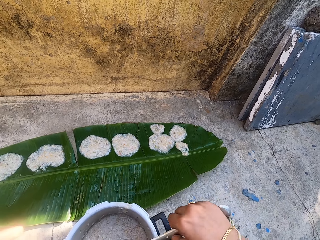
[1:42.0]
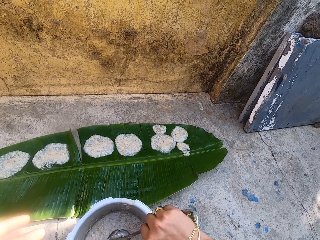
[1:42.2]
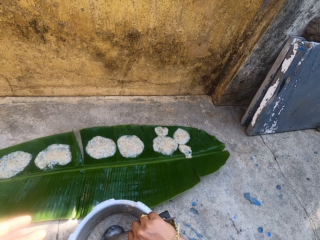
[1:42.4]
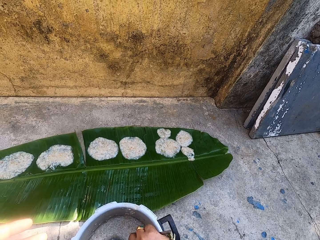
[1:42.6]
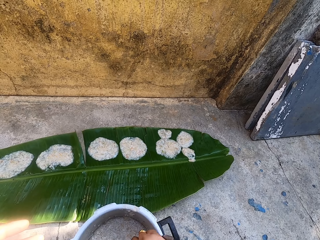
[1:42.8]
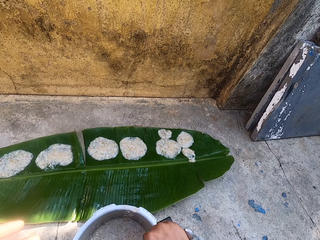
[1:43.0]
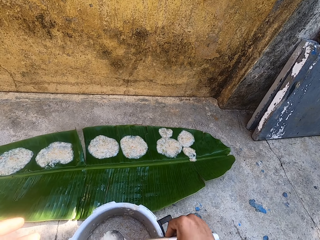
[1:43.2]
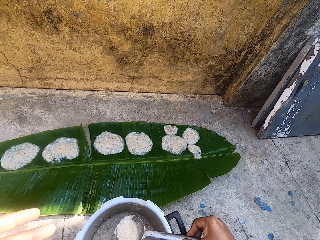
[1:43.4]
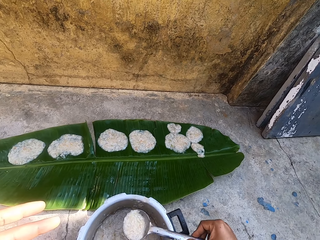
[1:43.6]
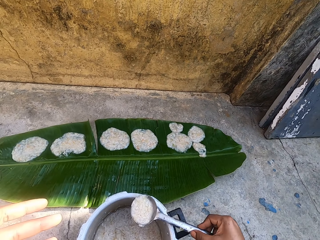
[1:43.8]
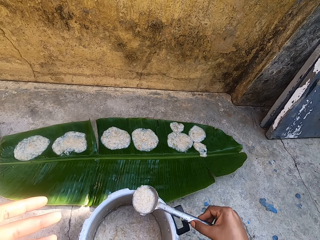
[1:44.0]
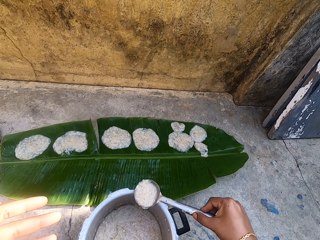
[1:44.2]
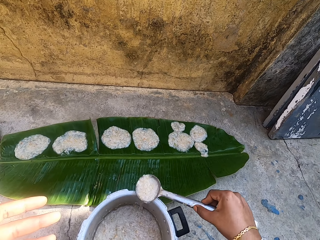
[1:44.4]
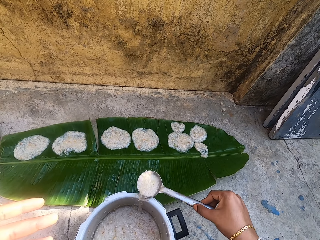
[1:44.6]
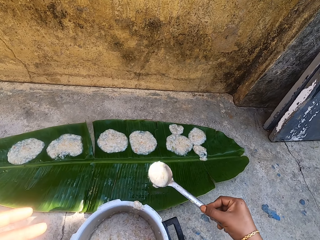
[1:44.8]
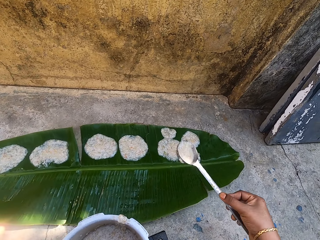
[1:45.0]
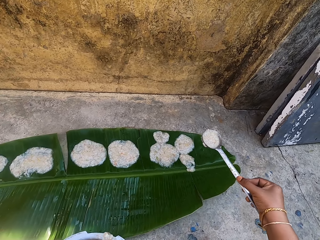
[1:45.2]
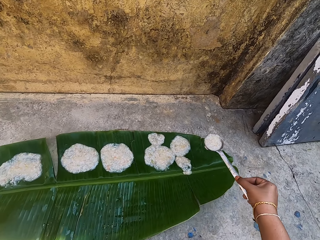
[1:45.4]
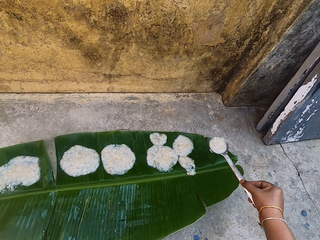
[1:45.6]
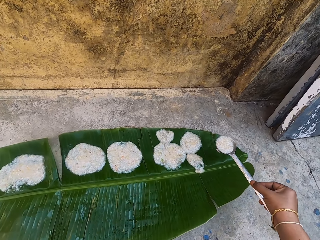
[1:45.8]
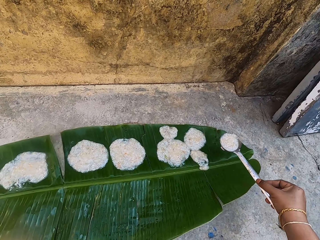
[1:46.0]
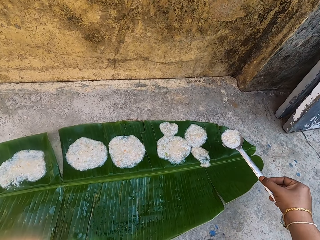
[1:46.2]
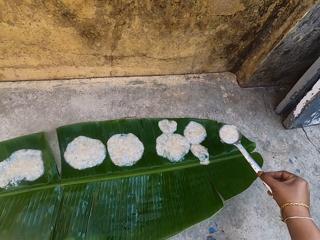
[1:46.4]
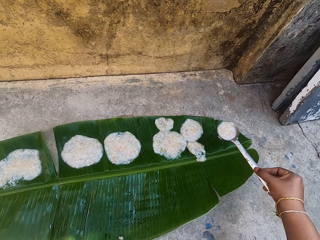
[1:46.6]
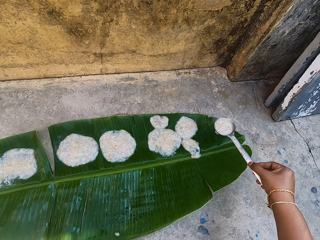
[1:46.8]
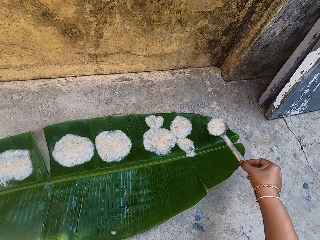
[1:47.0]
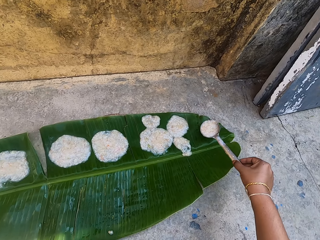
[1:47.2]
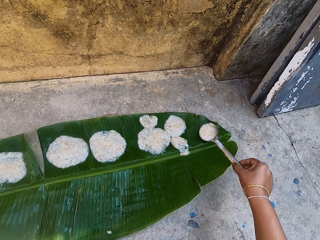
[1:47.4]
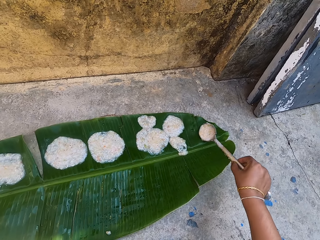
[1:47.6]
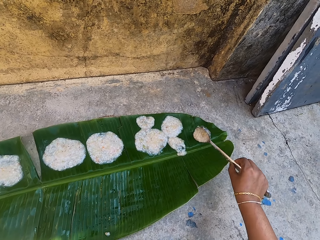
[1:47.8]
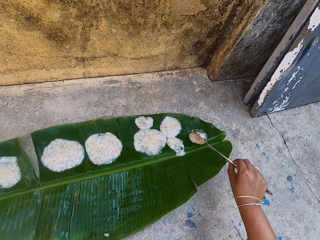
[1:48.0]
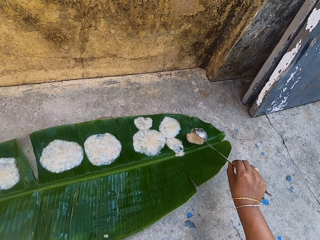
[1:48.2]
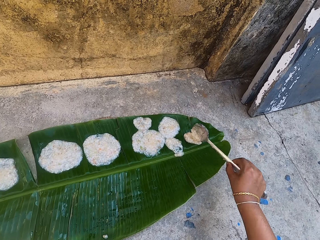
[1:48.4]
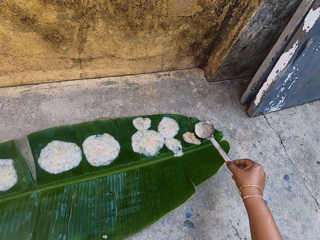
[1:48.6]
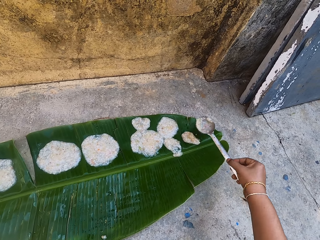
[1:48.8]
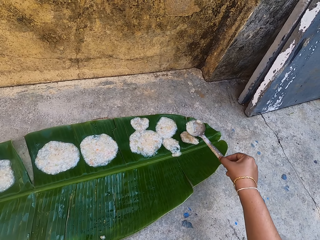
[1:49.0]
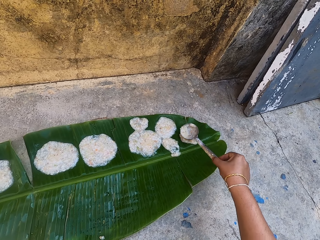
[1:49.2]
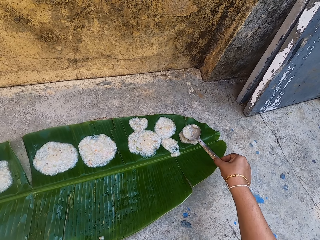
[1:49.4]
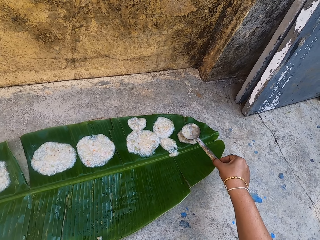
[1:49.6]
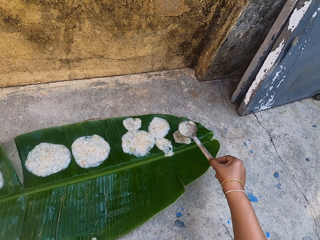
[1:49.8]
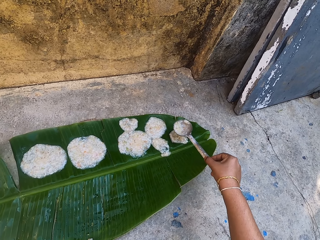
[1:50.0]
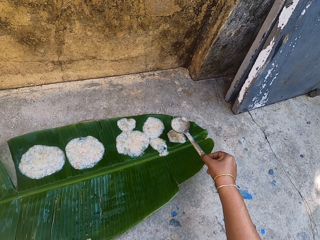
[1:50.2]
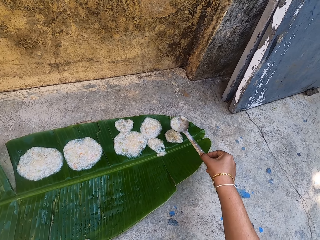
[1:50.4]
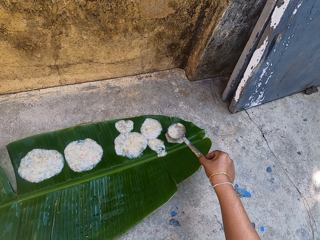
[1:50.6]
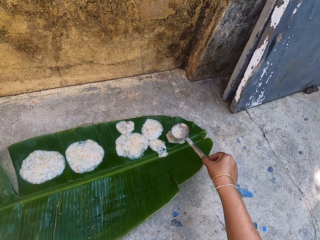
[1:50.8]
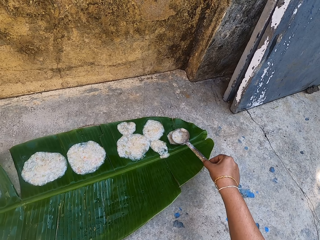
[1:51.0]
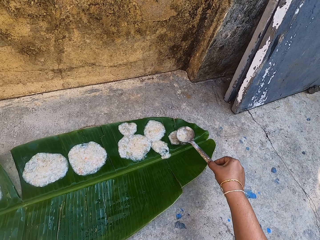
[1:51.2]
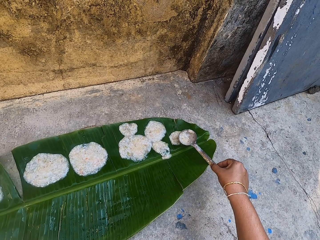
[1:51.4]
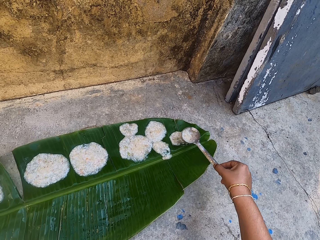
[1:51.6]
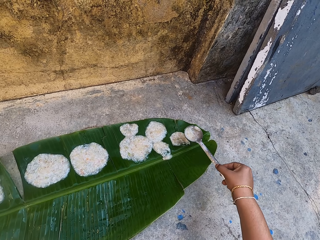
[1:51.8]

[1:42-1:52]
The camera wearer scoops food in a cooking pot with a stirring spoon. They rub the spoon on the cooking pot. They pour the food on a leaf on the ground. They spread the food on the leaf with the stirring spoon.

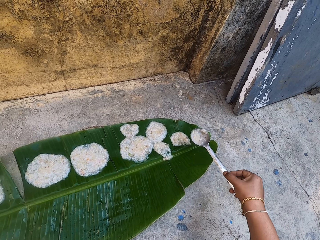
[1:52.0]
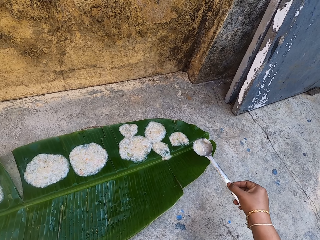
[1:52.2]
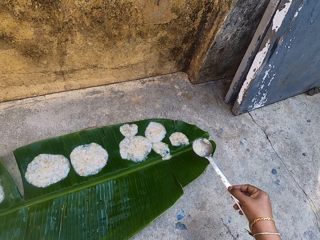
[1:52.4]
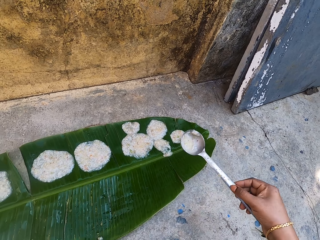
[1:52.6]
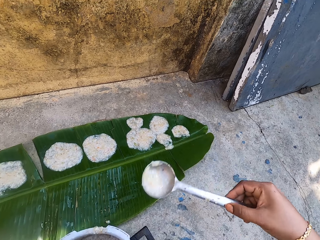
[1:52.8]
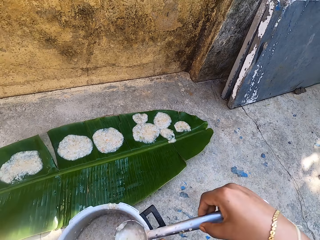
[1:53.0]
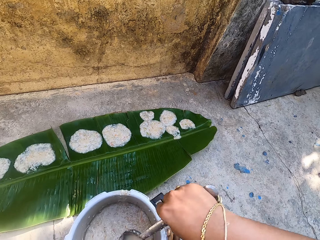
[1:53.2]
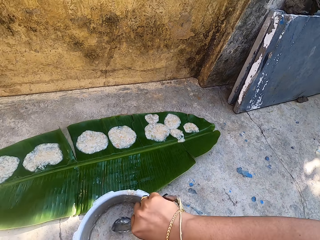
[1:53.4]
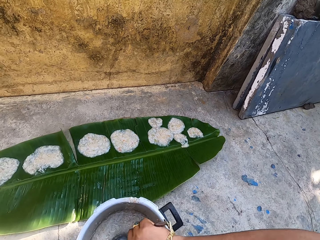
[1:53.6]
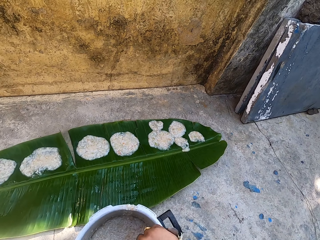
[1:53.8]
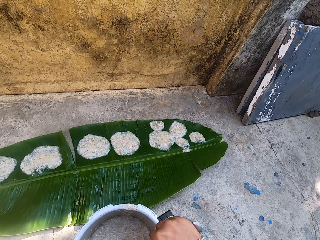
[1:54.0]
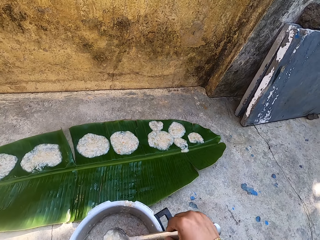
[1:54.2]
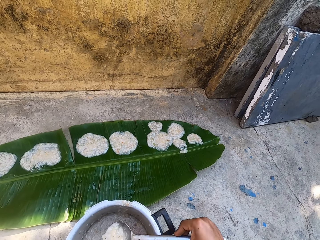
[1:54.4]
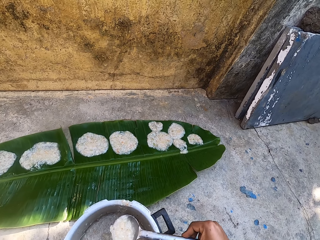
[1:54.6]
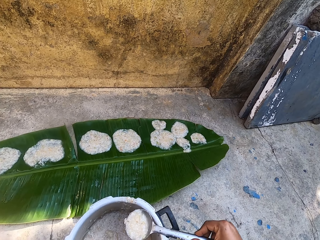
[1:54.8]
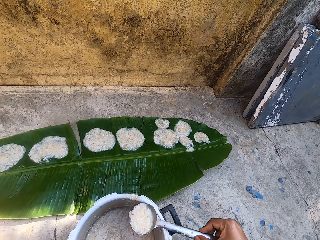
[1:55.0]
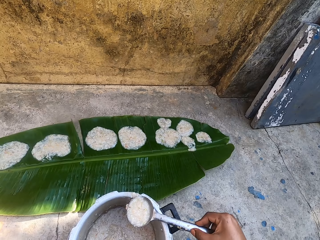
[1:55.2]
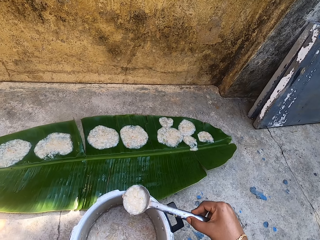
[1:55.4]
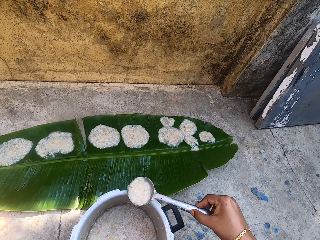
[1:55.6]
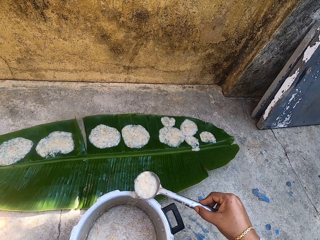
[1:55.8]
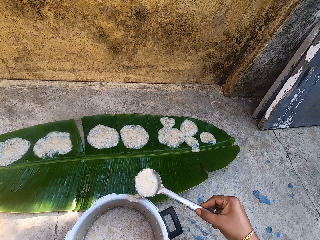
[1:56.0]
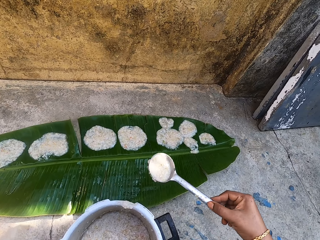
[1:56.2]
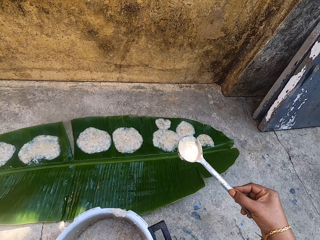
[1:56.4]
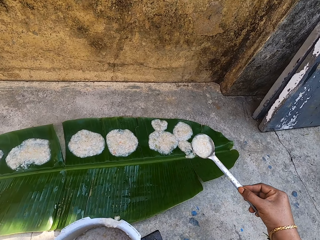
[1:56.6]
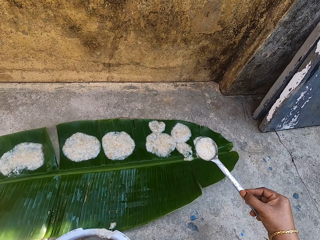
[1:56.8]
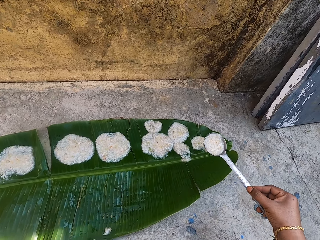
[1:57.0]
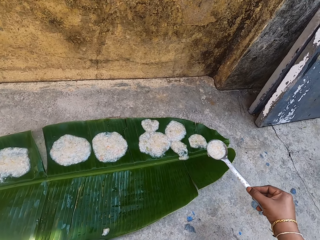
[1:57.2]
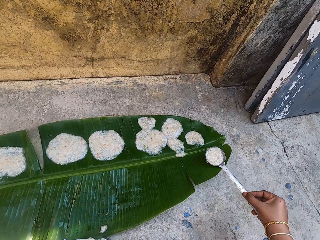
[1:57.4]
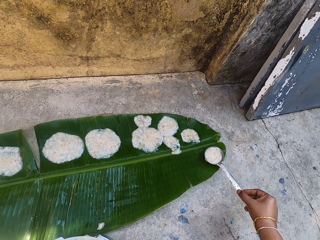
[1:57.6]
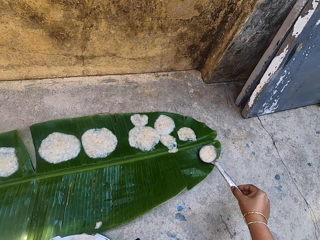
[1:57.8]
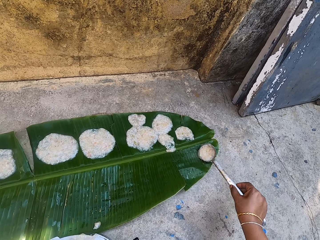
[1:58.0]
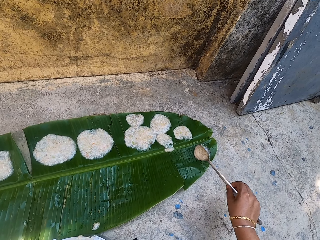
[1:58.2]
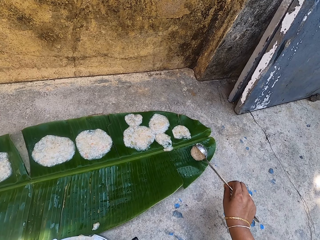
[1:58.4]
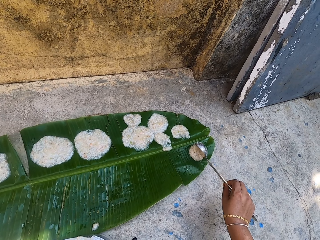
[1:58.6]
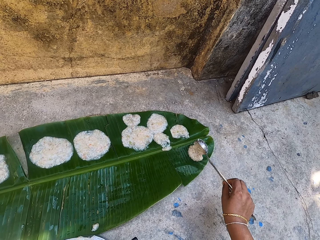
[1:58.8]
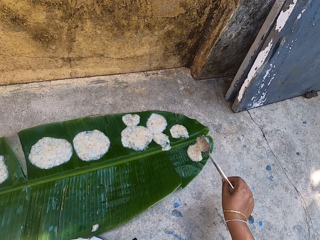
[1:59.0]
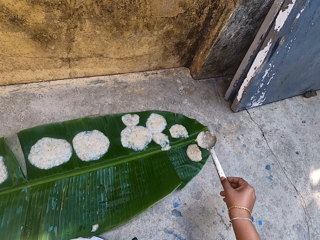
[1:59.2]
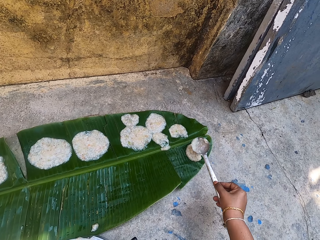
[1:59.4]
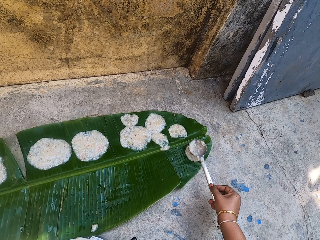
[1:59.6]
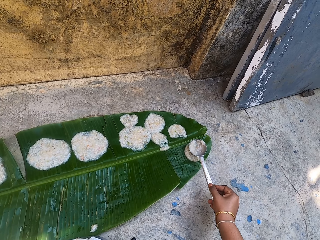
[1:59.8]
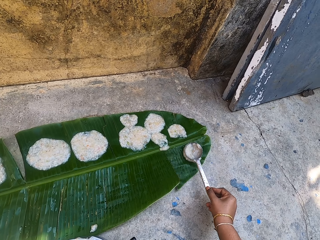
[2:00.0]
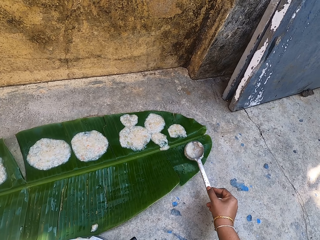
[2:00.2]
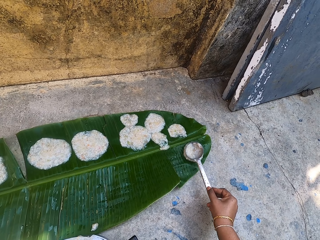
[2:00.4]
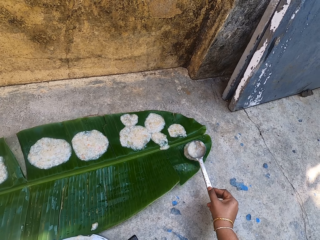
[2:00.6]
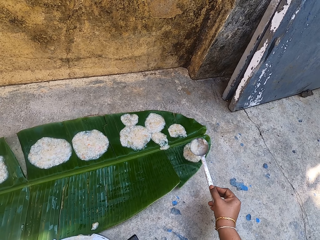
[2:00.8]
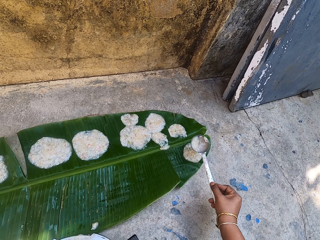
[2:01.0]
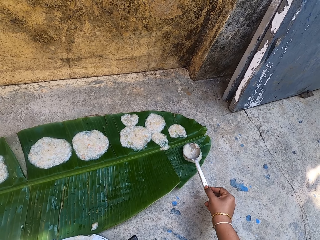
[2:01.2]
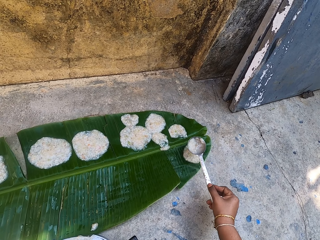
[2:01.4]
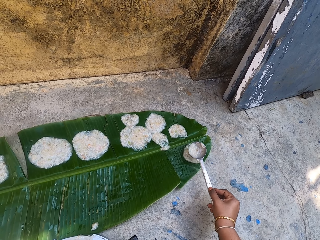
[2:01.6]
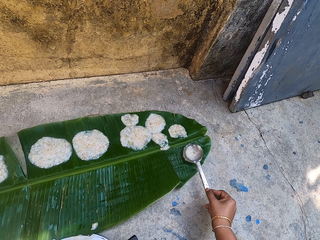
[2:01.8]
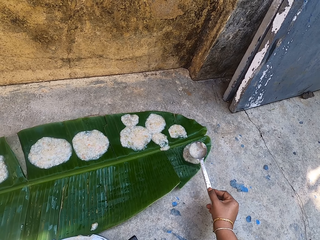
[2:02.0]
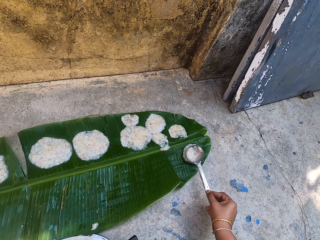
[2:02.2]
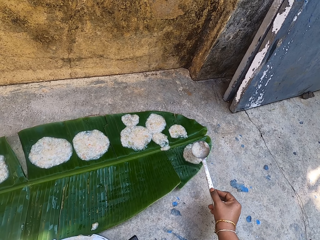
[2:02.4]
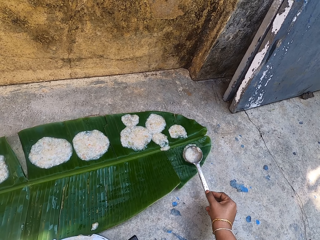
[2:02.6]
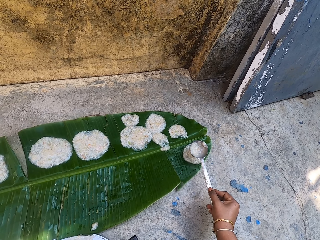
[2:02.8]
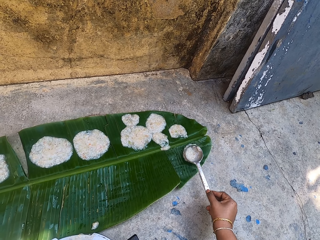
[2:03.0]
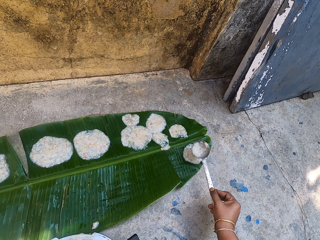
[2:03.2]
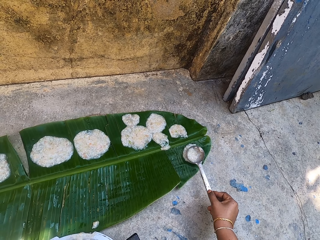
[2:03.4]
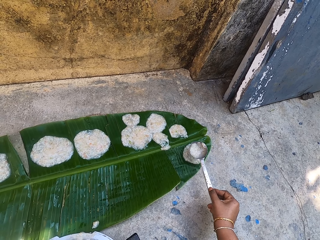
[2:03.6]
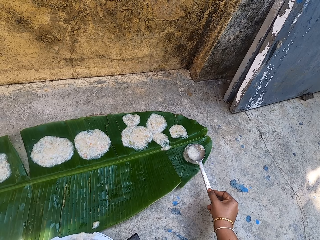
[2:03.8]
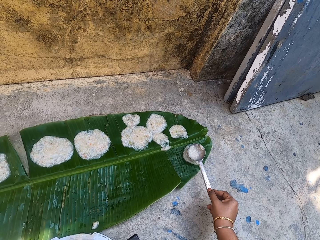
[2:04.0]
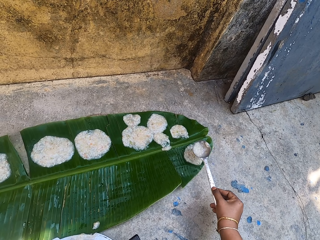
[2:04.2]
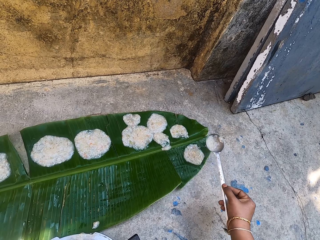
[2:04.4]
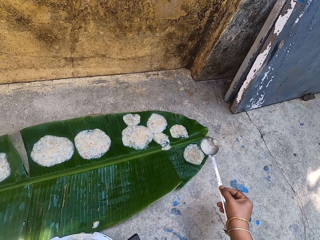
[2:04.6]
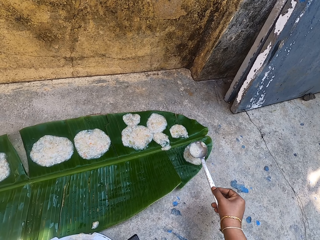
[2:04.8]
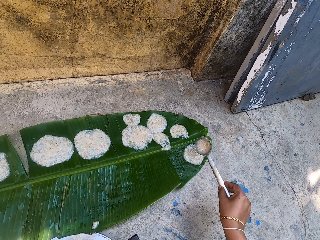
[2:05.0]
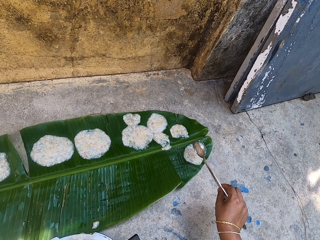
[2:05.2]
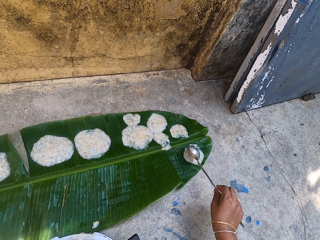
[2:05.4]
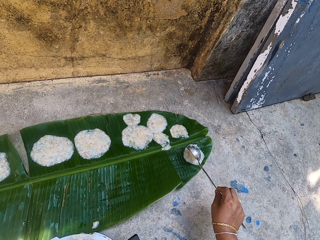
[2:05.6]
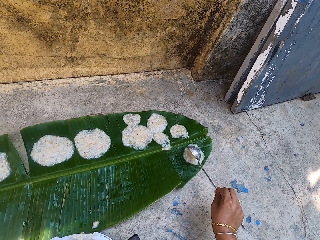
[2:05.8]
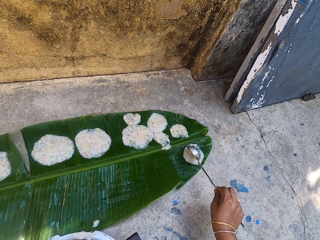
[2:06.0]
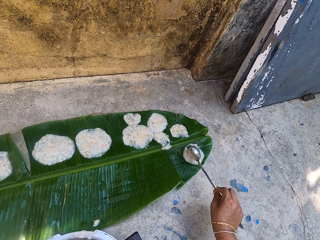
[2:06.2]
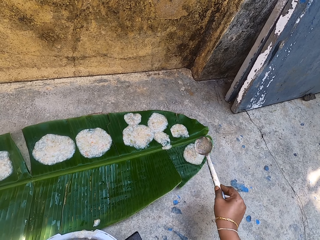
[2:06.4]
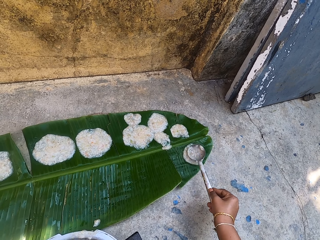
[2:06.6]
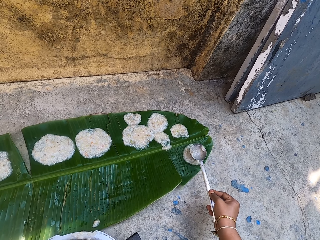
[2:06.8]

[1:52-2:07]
The camera wearer scoops food in a cooking pot with a stirring spoon. They rub the spoon on the cooking pot. They pour the food on a leaf on the ground. They spread the food on the leaf with the stirring spoon.
